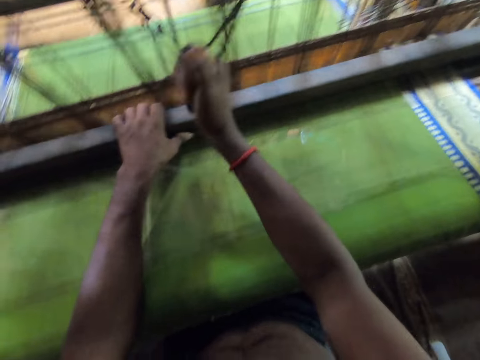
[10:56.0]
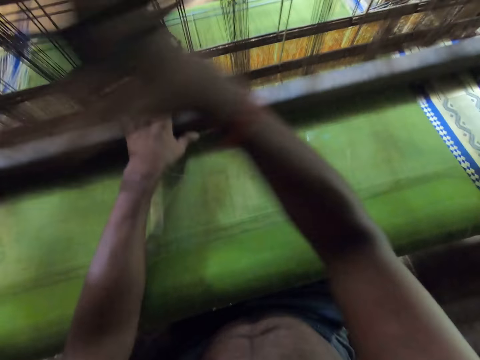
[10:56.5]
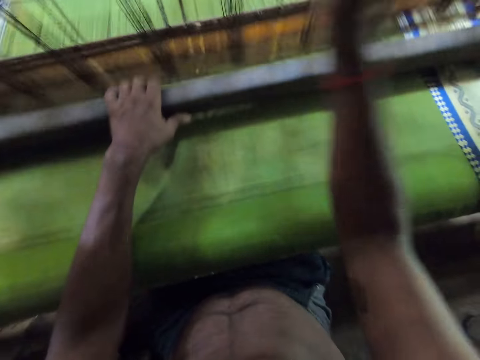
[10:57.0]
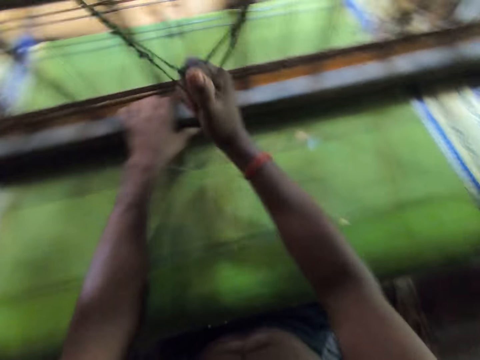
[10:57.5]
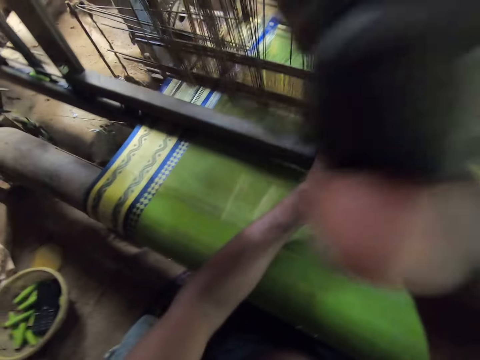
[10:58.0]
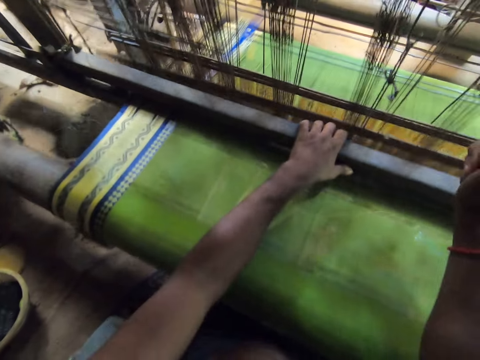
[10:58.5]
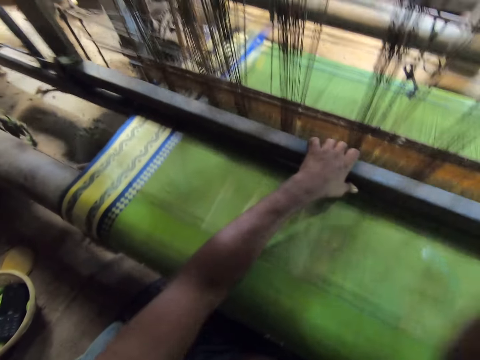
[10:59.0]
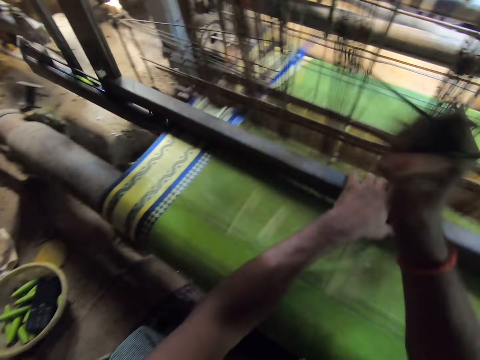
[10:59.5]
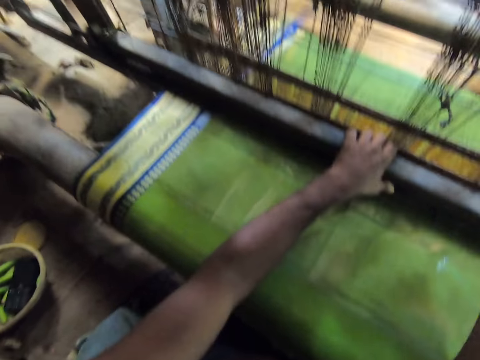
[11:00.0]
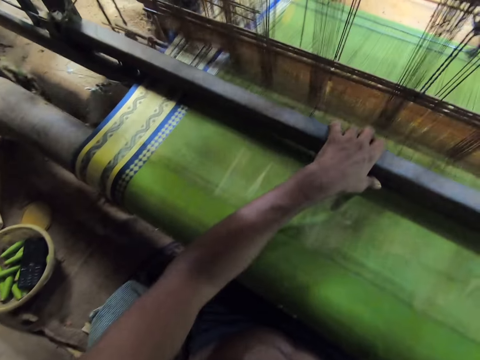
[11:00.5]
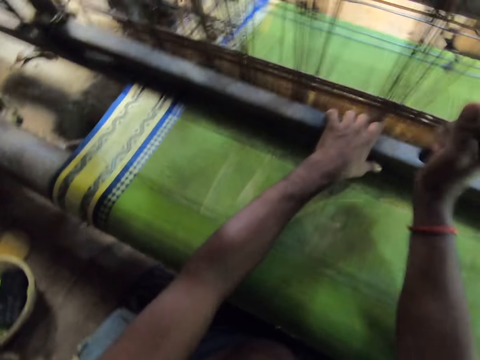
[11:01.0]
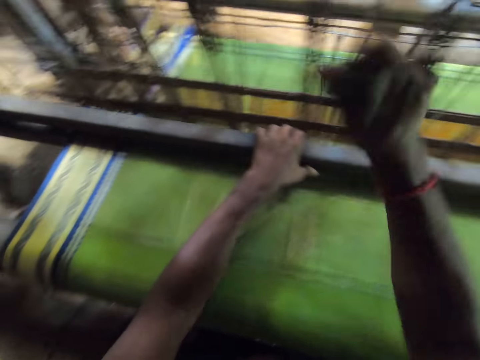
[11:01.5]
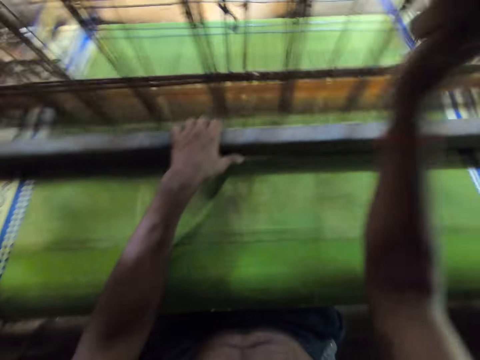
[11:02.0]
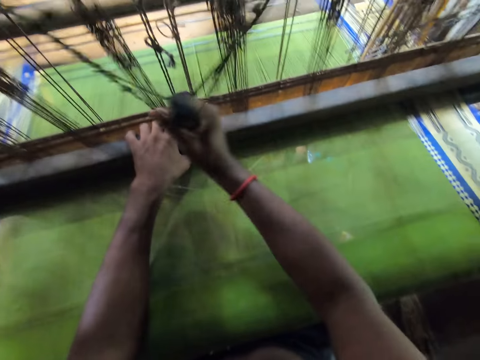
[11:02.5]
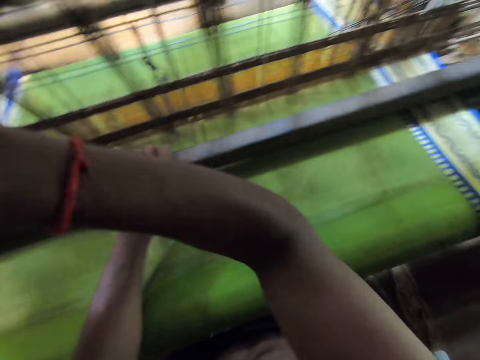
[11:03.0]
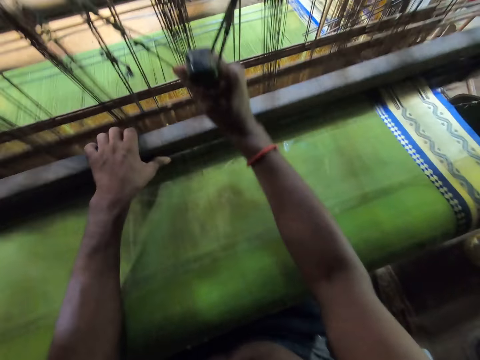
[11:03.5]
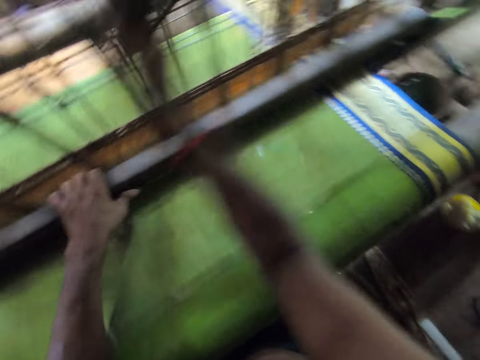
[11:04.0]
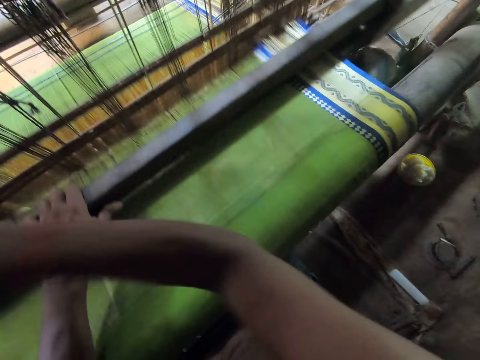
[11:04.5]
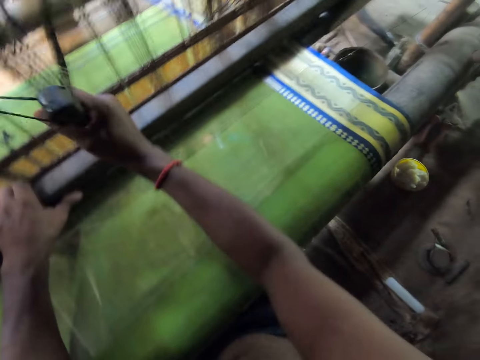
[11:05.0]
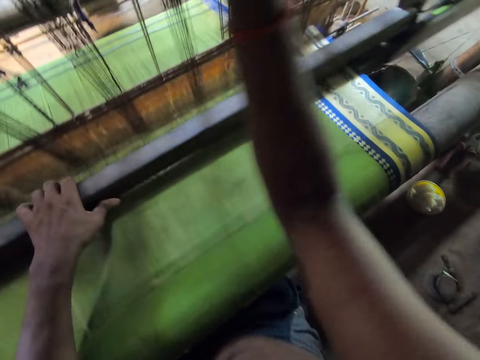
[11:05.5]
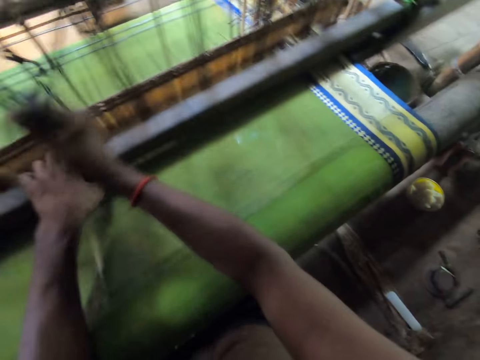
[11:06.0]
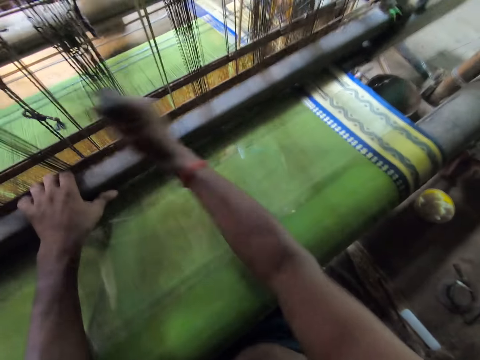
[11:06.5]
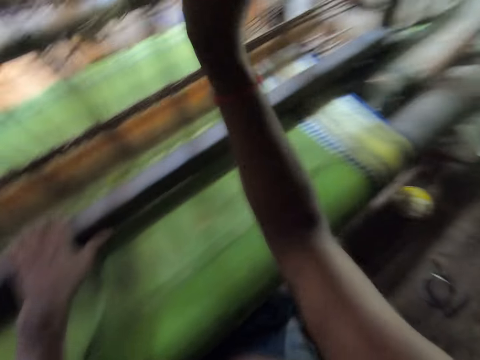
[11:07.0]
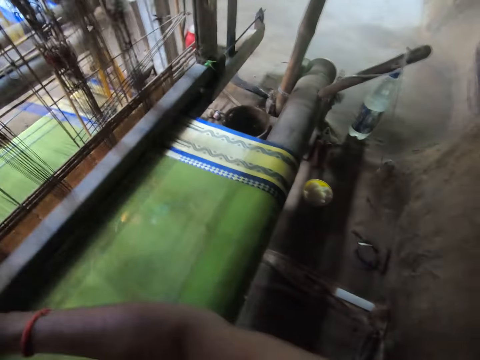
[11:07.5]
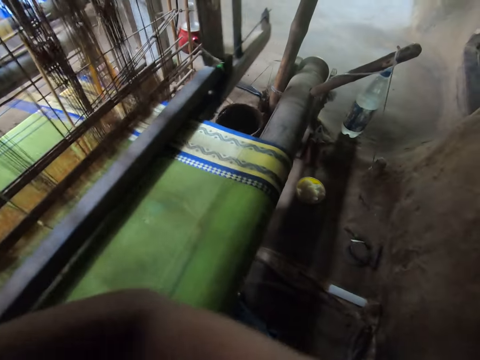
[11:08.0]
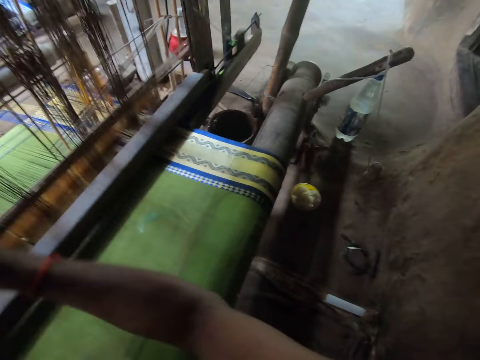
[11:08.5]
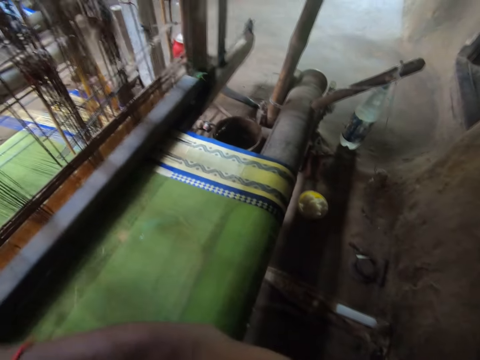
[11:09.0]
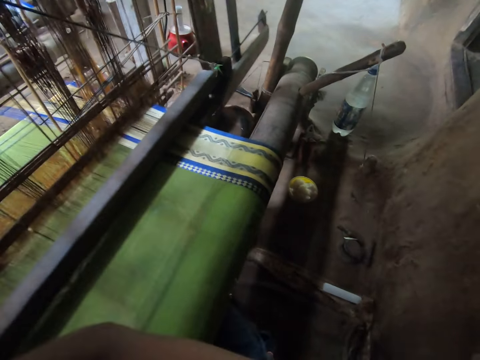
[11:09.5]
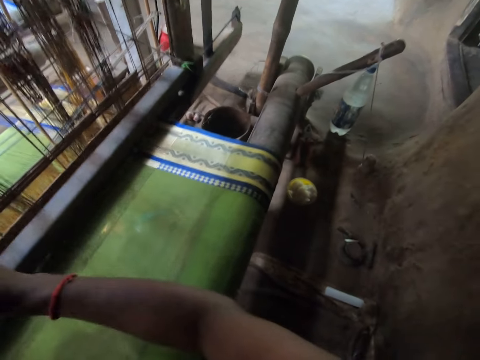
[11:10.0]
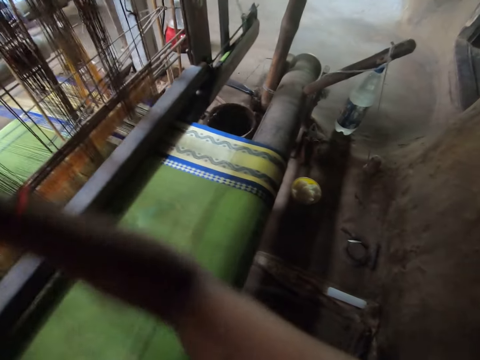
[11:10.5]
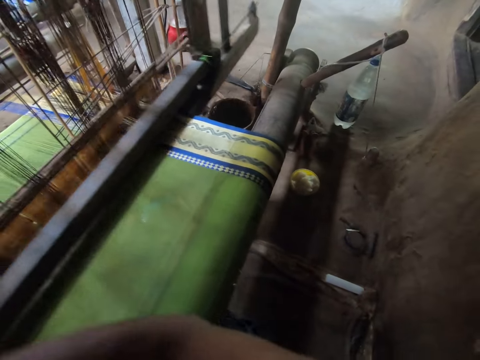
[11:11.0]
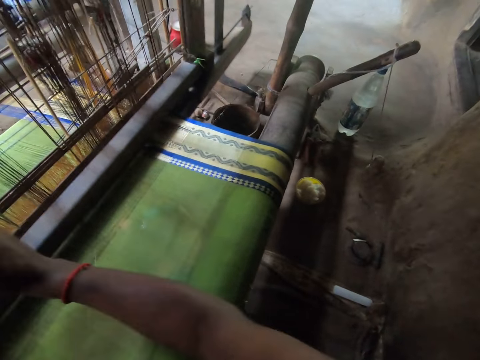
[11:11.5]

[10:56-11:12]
The camera wearer swings metal with the left hand. They pull a rope with the right hand. They look sideways.

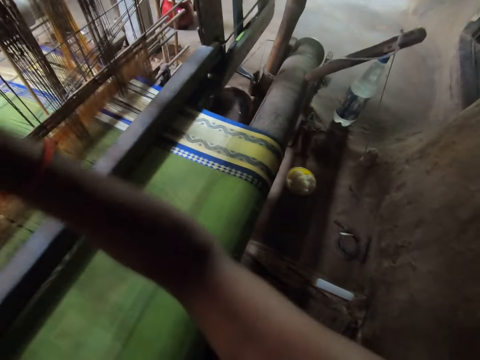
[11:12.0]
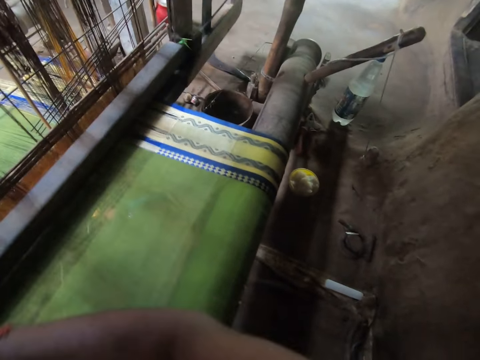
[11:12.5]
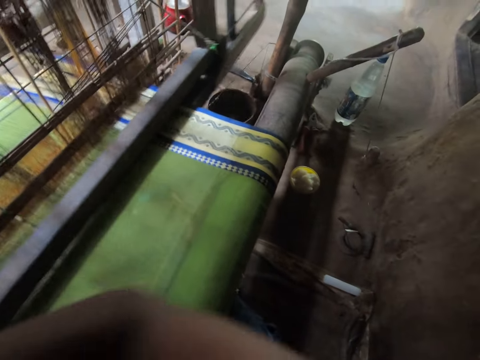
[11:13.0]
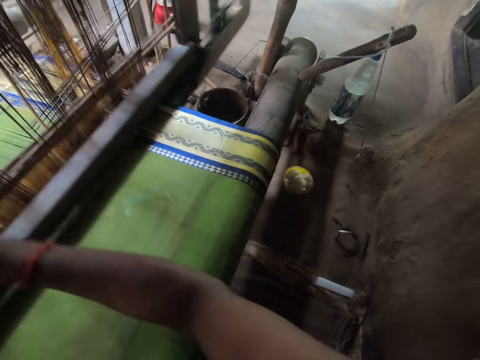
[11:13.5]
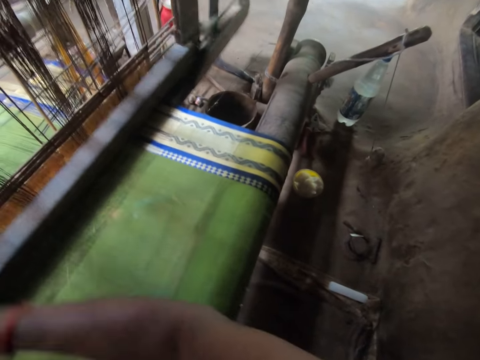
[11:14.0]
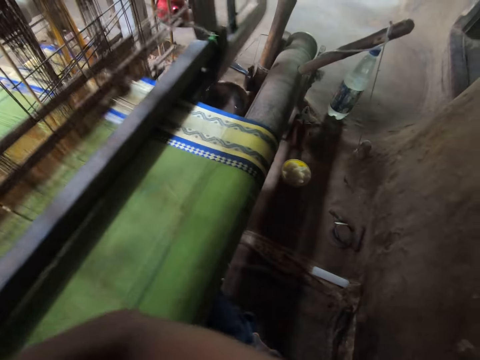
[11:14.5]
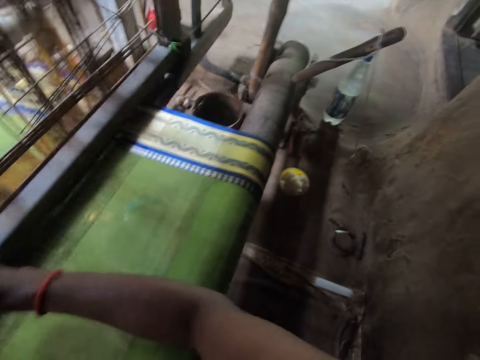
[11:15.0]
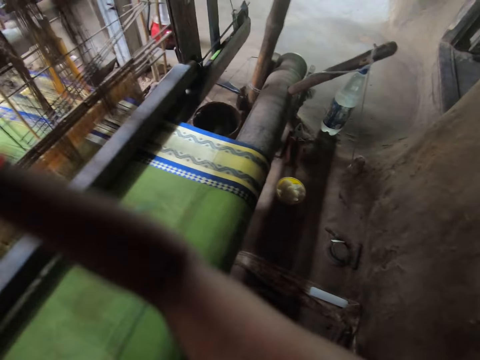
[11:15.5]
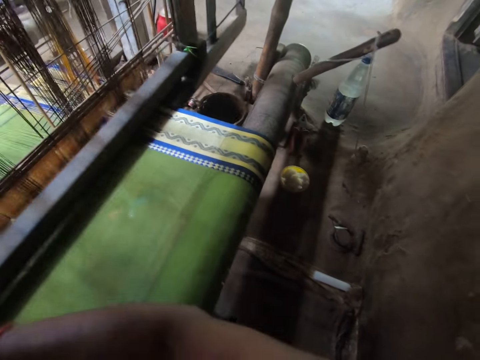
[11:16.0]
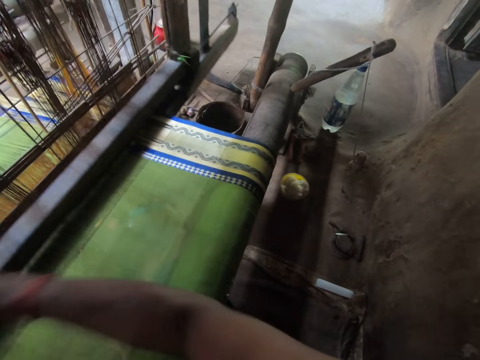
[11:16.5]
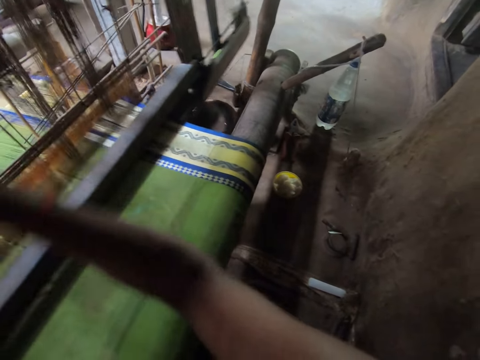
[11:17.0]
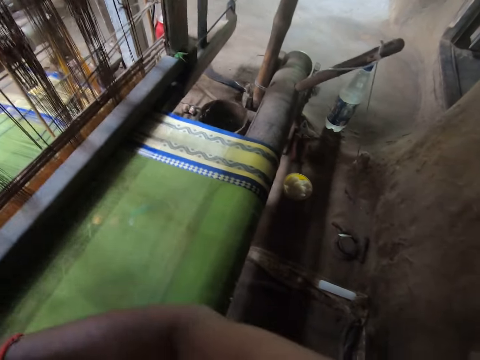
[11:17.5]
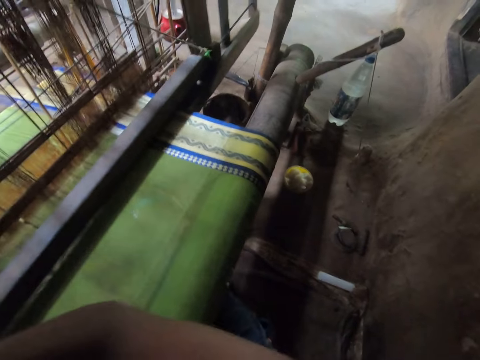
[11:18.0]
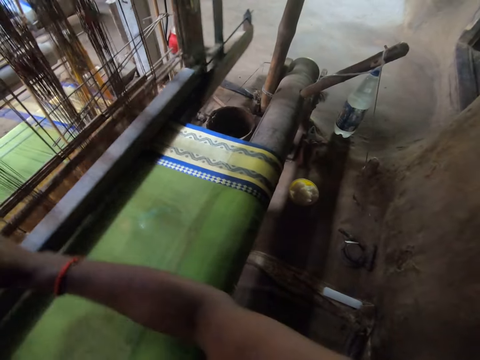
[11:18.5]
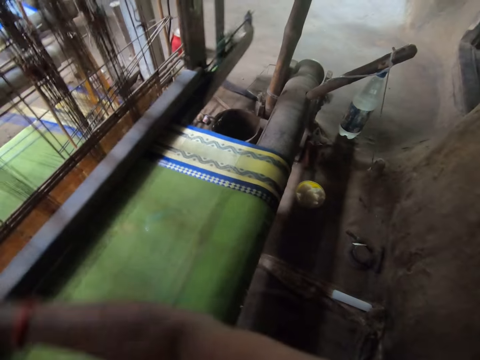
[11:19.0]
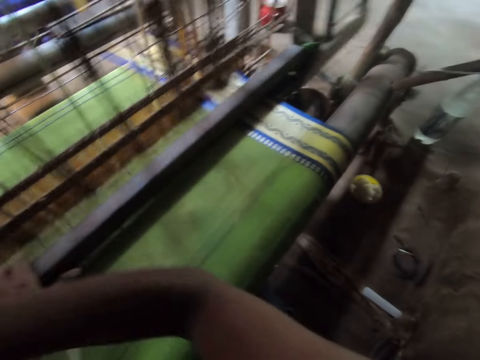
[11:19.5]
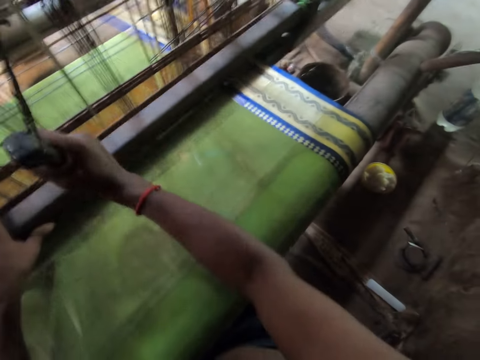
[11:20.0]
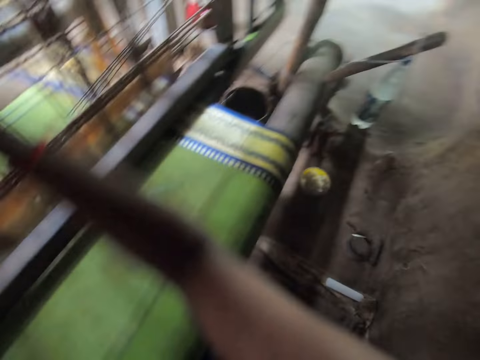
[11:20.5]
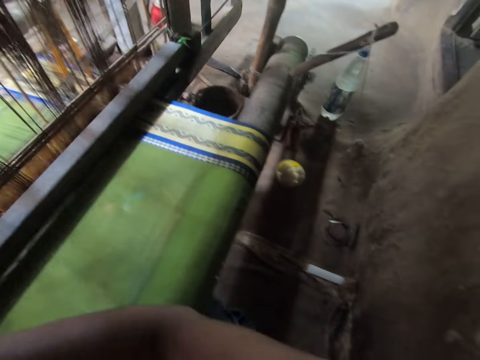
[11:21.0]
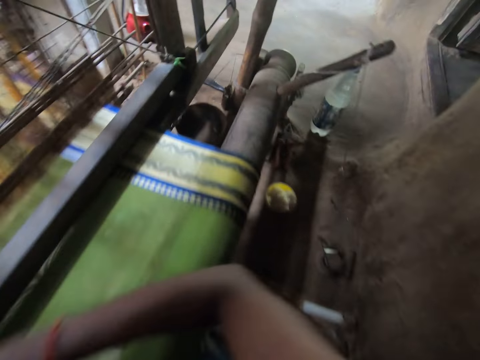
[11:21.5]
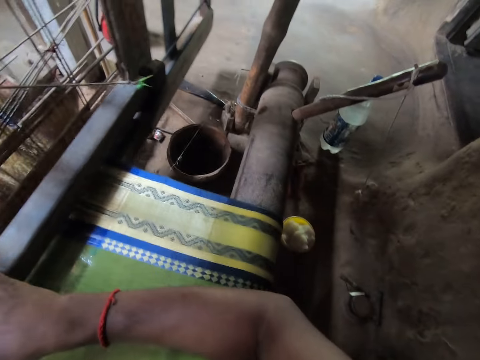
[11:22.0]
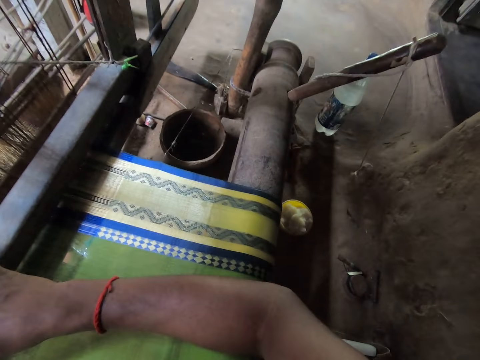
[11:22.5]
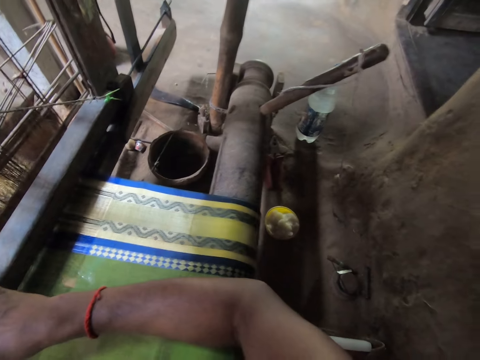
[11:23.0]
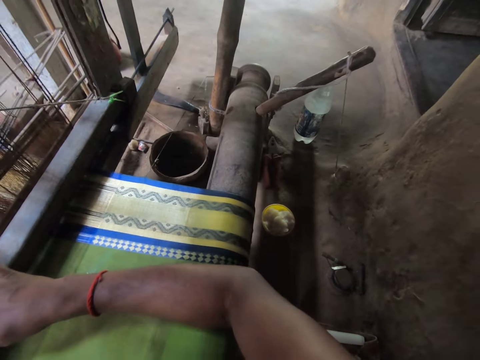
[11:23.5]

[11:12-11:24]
The camera wearer pulls a rope with the right hand. They look sideways.
